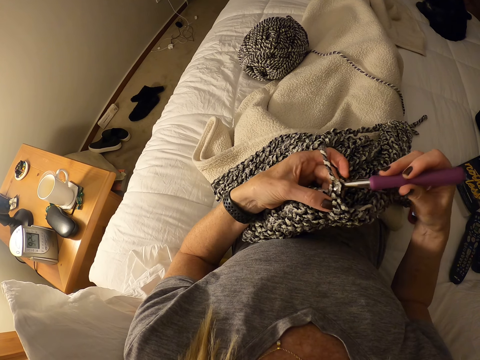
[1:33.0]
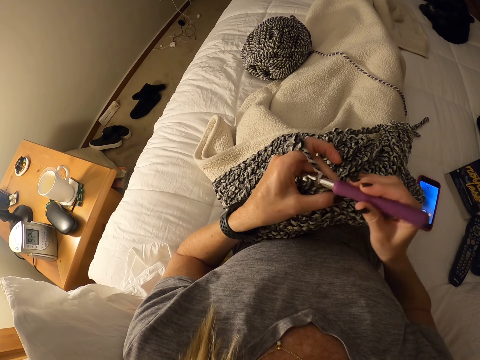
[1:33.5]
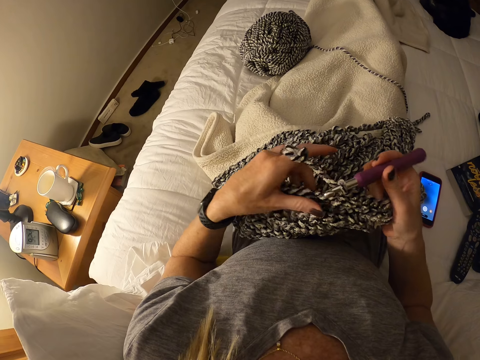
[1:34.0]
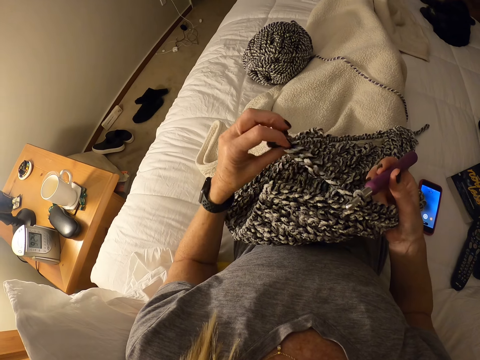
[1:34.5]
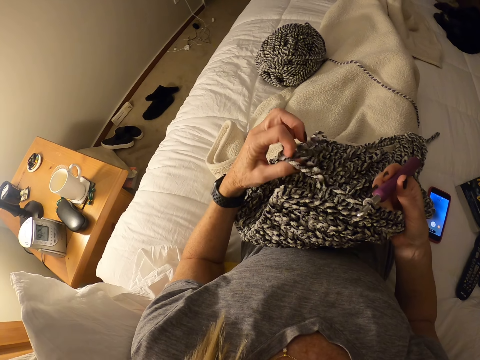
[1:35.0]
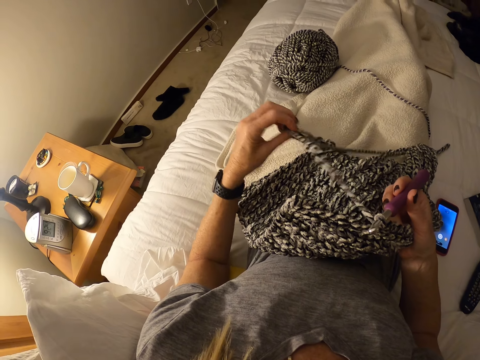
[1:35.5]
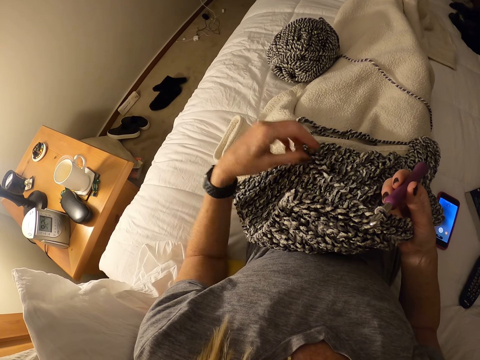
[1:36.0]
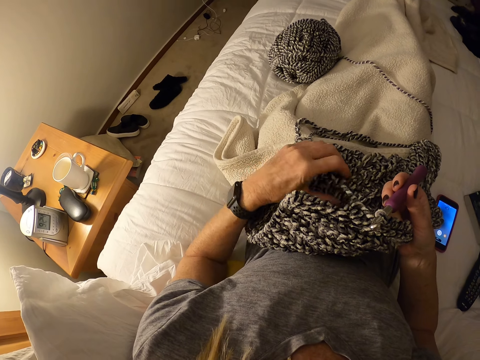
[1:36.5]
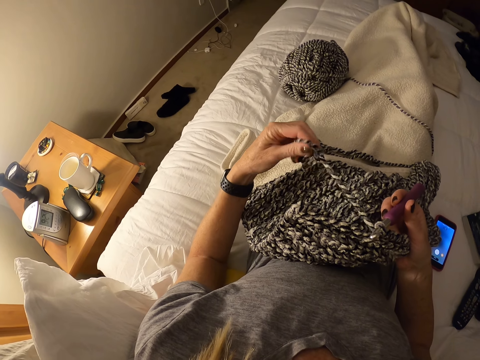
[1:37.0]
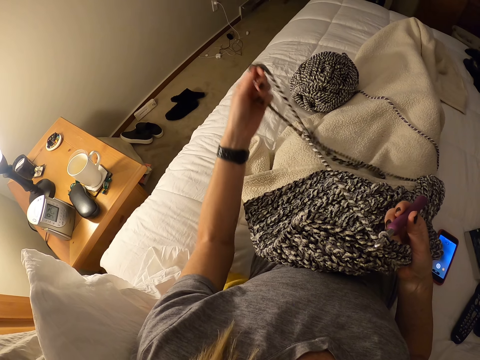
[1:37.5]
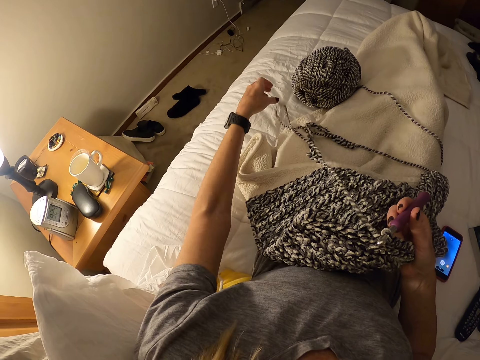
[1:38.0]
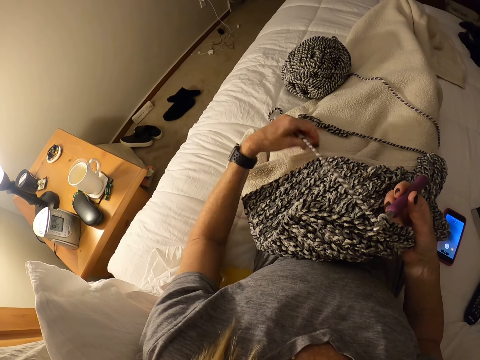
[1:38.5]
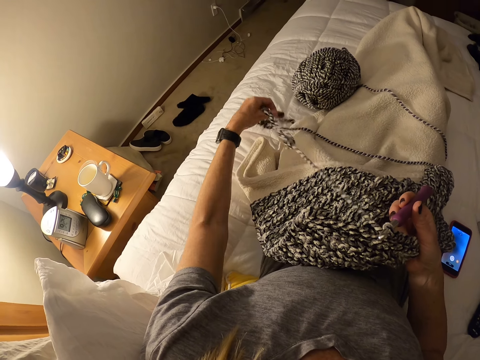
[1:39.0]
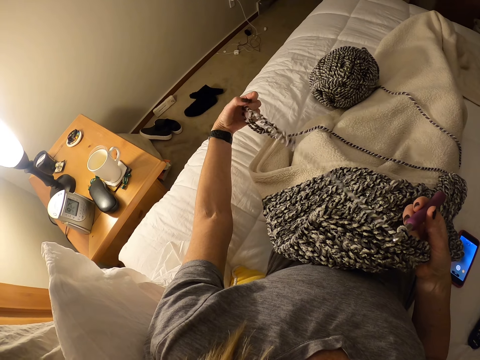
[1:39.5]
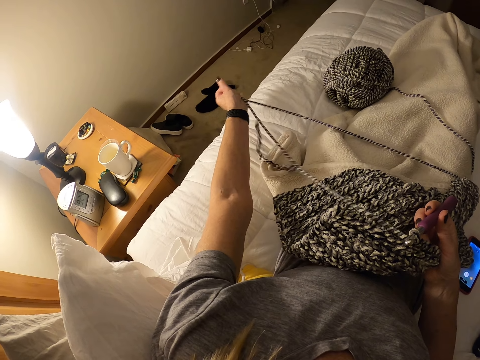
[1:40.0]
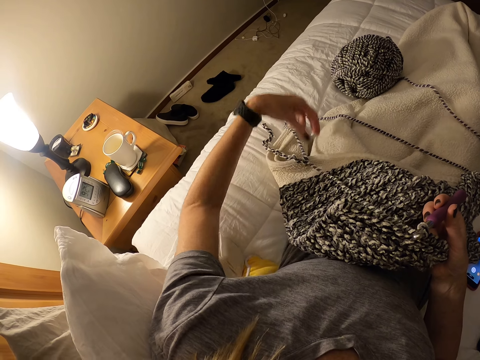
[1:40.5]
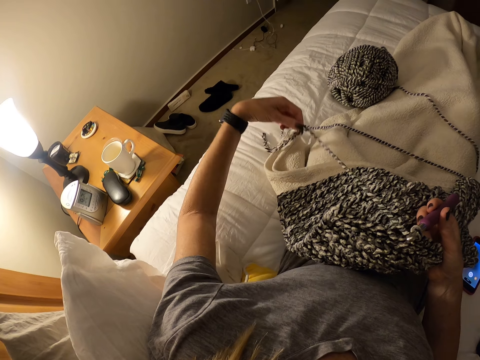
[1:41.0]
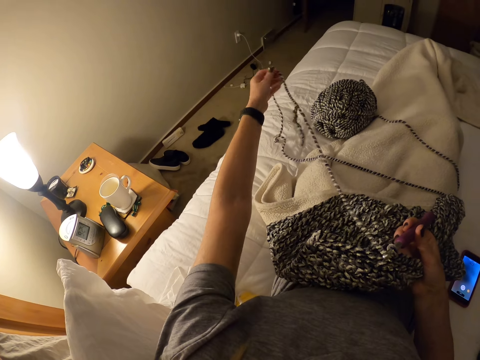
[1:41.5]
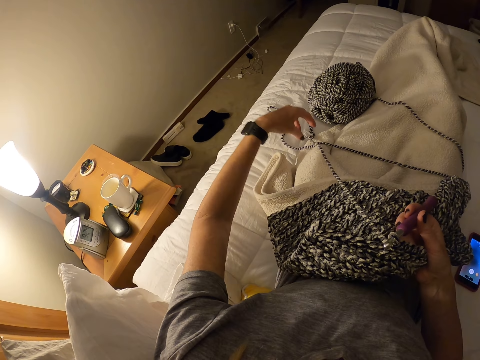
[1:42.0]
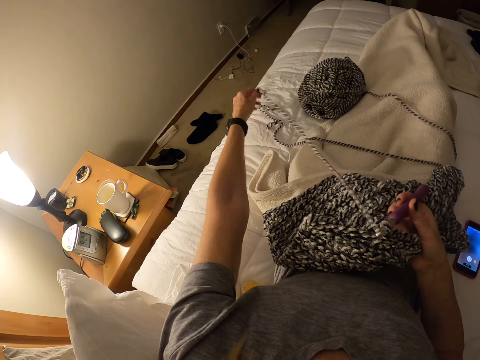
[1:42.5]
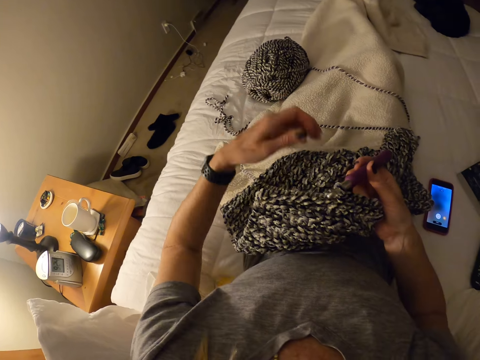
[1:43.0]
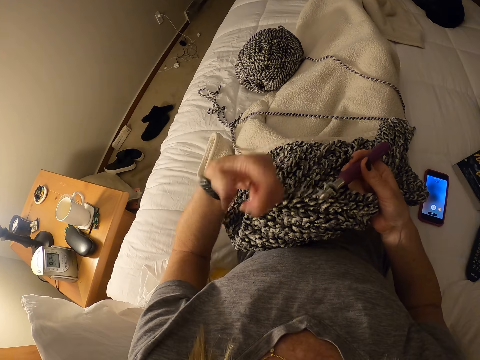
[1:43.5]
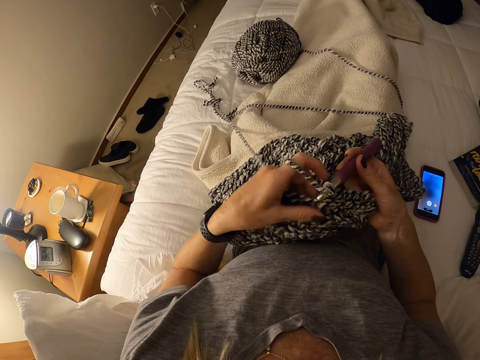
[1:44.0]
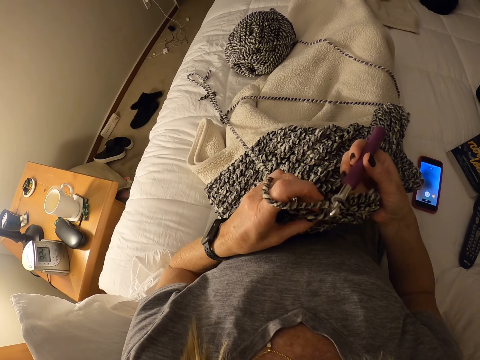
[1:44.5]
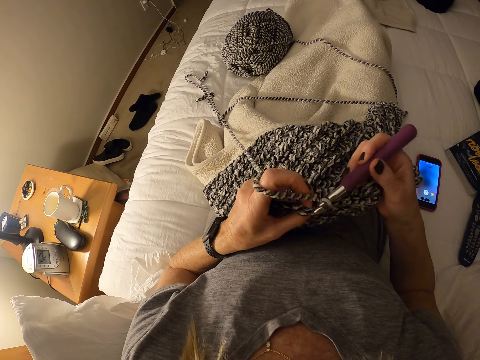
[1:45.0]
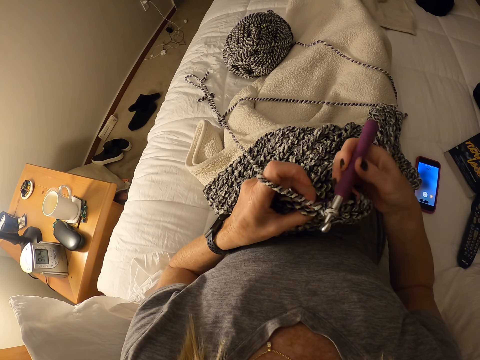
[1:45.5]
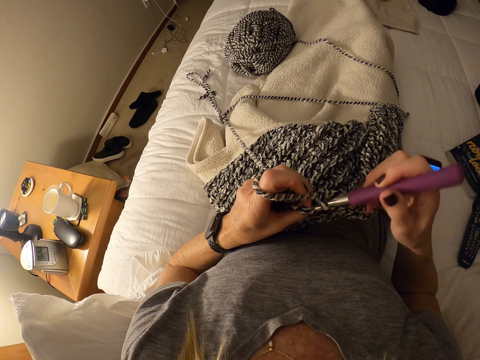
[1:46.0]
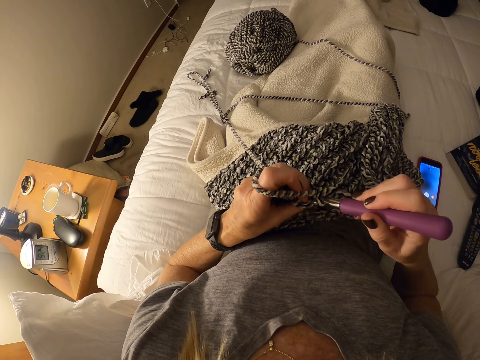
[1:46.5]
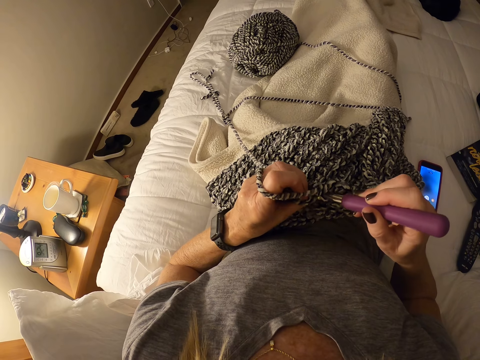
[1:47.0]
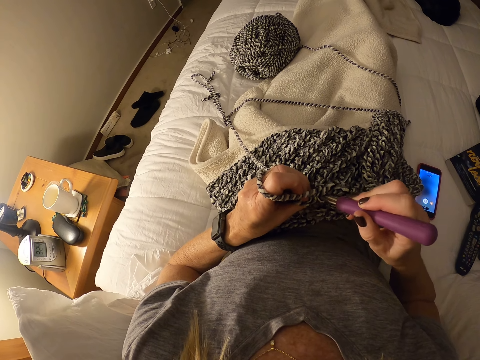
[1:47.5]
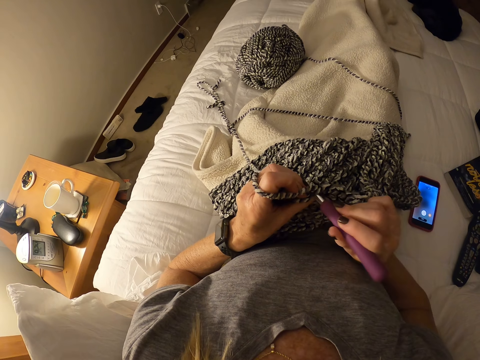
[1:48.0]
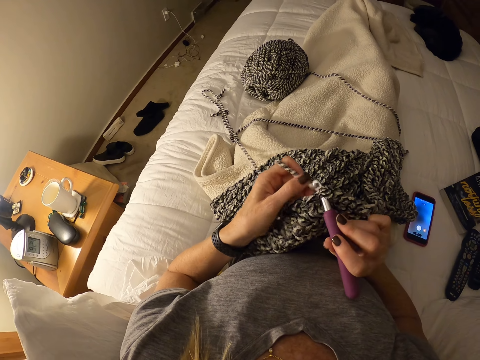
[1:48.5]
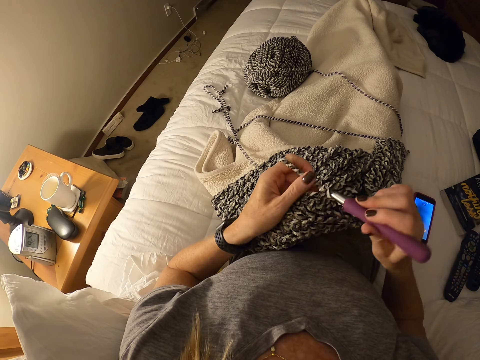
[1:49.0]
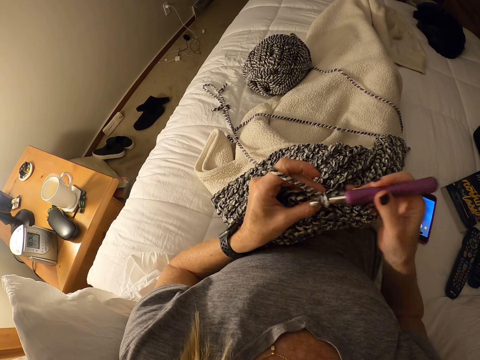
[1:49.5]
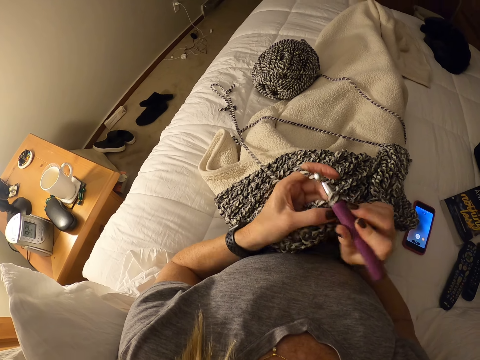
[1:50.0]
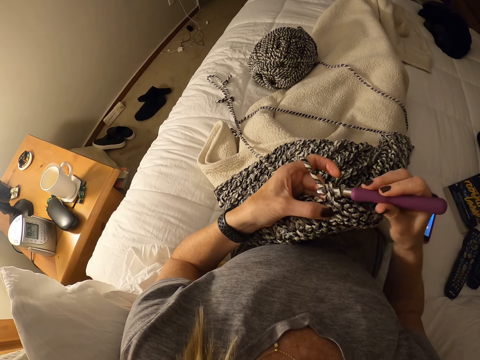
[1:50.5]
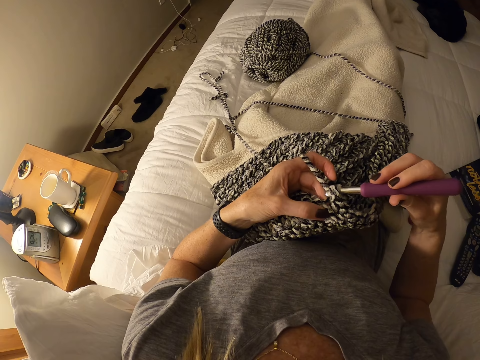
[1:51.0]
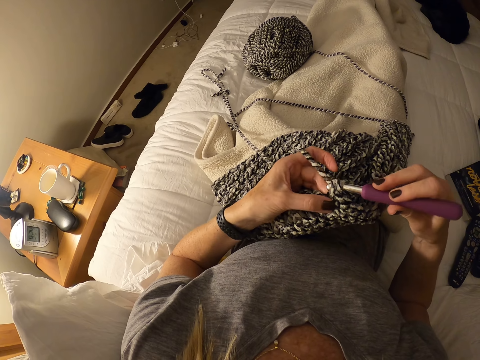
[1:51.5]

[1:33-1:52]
The camera wearer straightens the thread on the knit fabric with her left hand. She pulls the thread. She continues knitting with the knitting needle. She holds the thread. She knits the fabric.

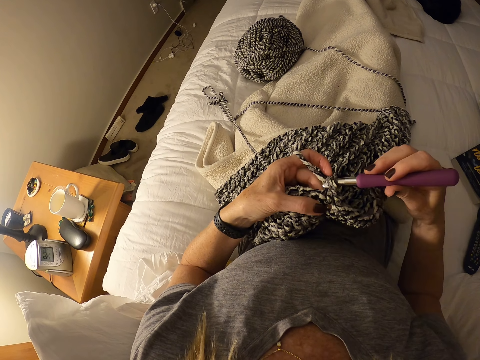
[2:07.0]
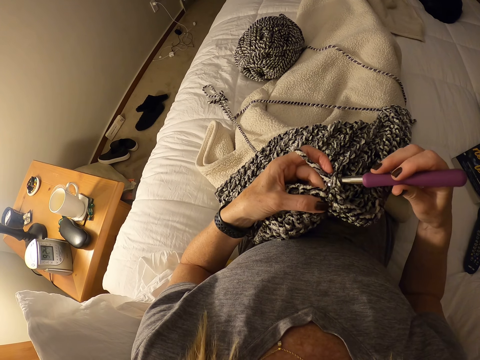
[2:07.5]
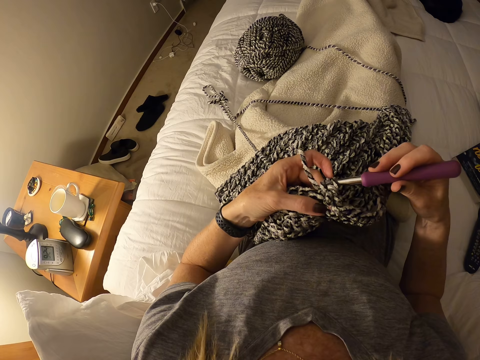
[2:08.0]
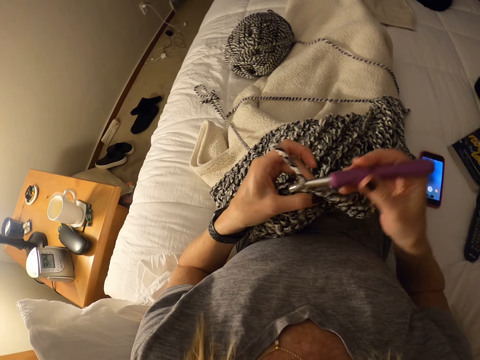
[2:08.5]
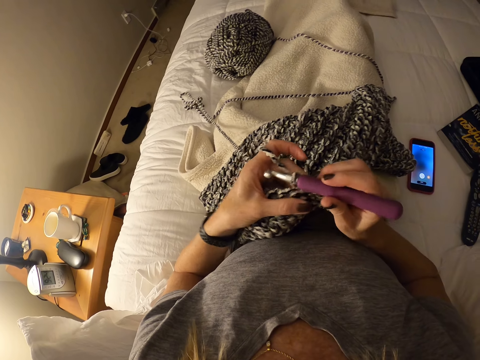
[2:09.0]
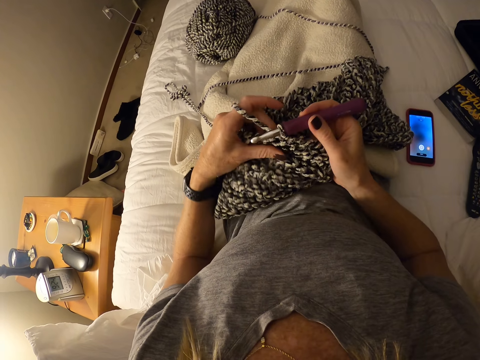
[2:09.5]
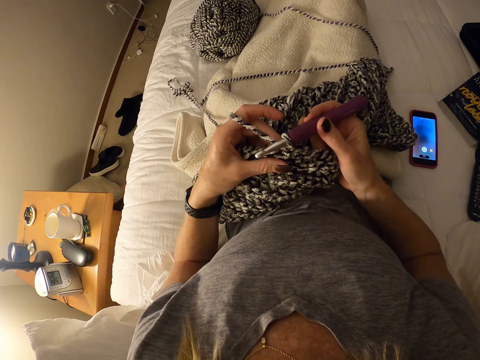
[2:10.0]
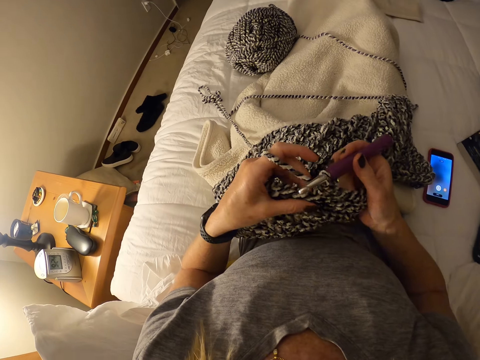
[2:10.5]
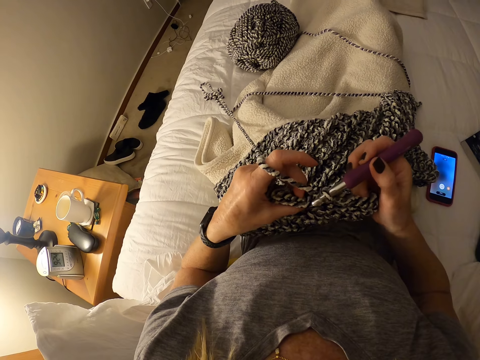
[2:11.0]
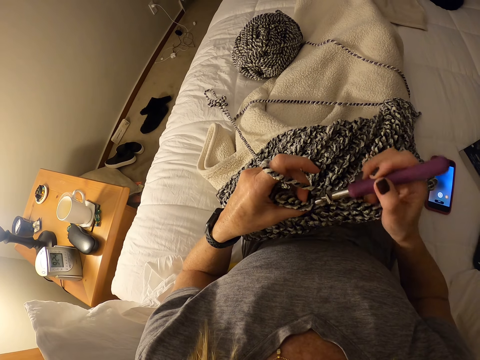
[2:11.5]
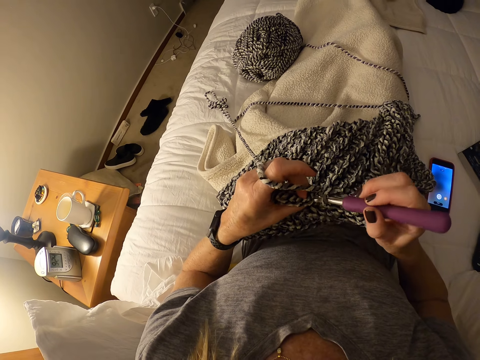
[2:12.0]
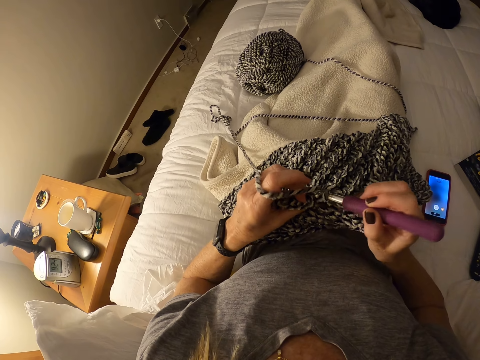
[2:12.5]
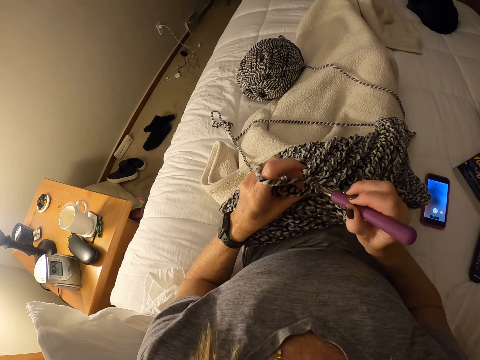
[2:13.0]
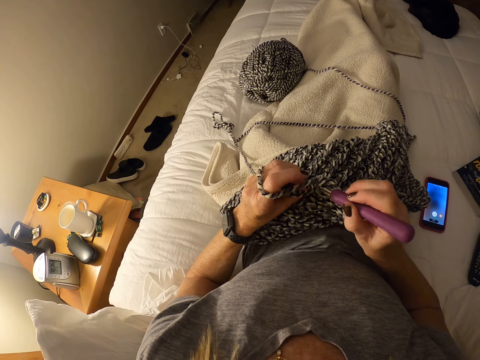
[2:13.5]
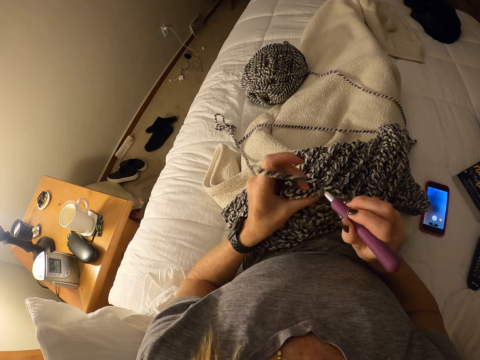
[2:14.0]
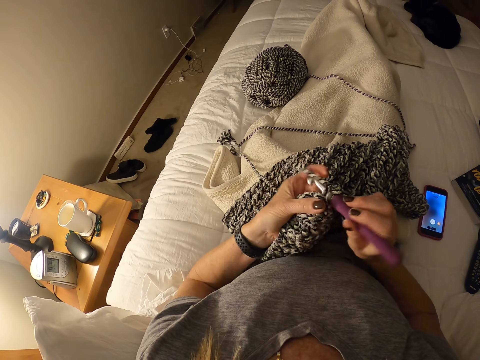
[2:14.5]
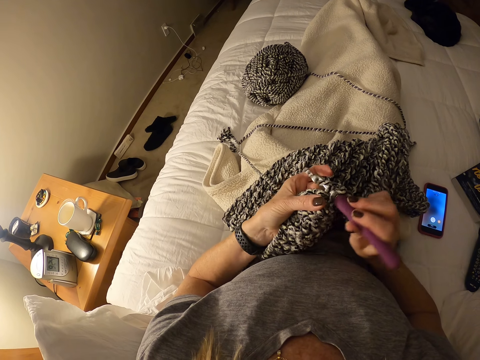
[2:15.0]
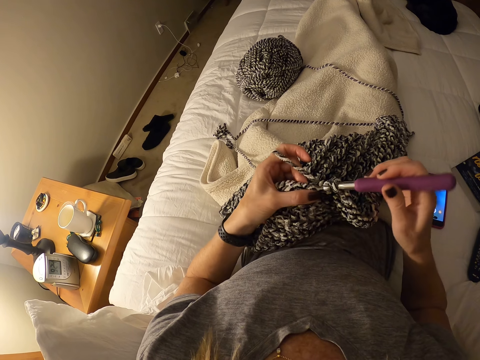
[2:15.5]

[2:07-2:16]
The camera wearer adjusts the knit fabric with her hands. She continues knitting with the knitting needle.
